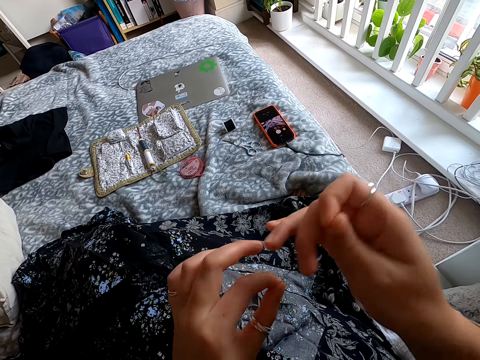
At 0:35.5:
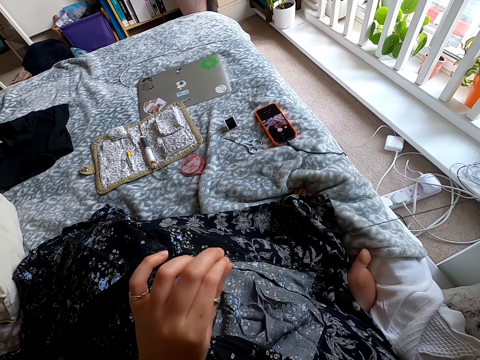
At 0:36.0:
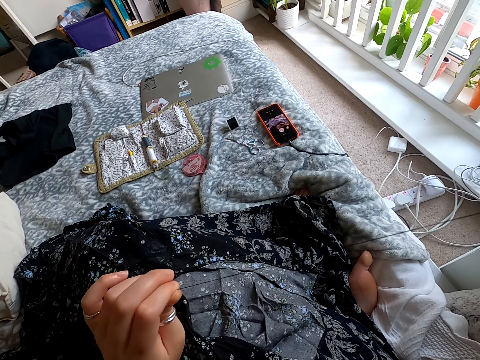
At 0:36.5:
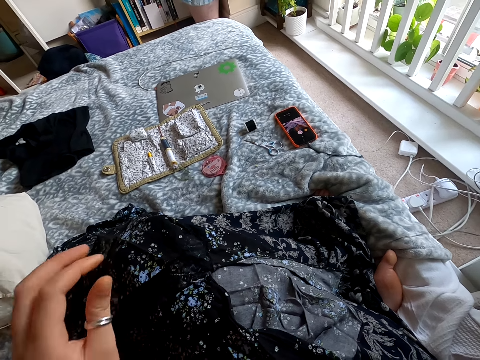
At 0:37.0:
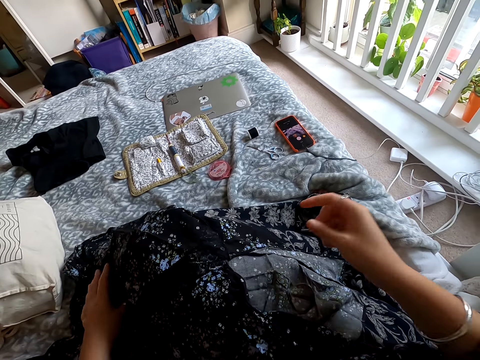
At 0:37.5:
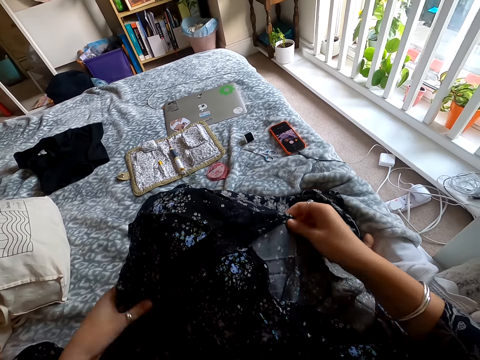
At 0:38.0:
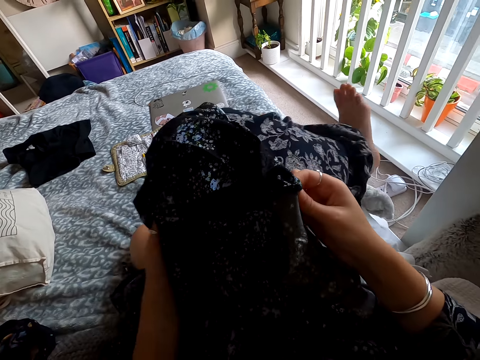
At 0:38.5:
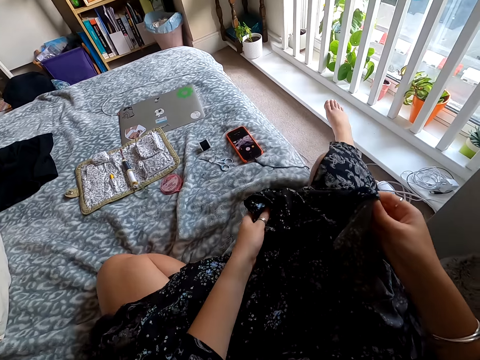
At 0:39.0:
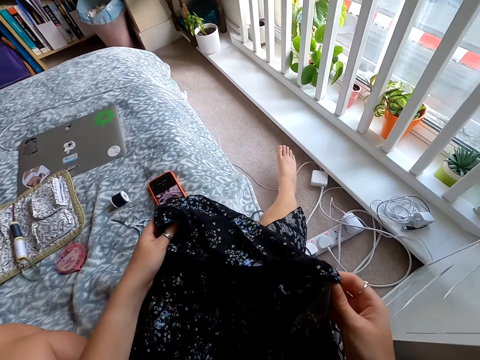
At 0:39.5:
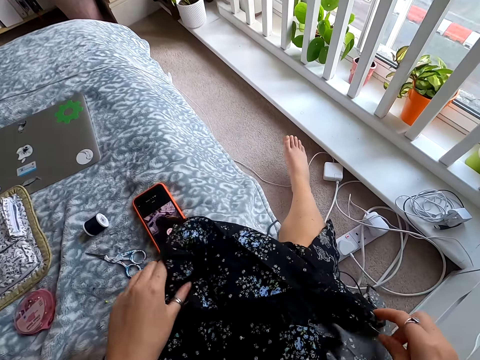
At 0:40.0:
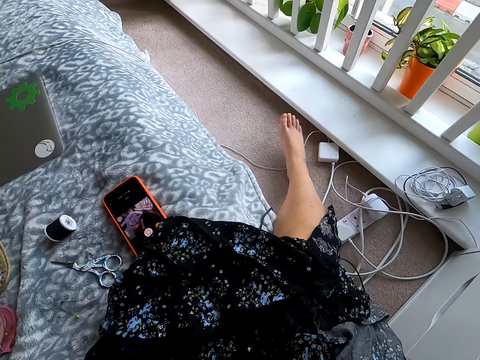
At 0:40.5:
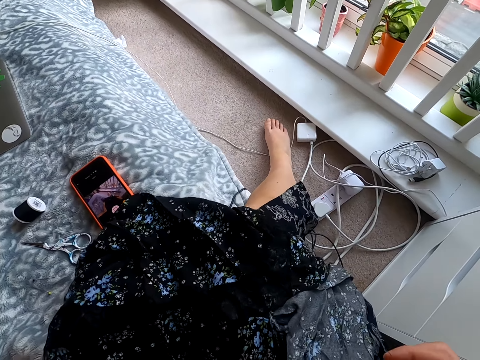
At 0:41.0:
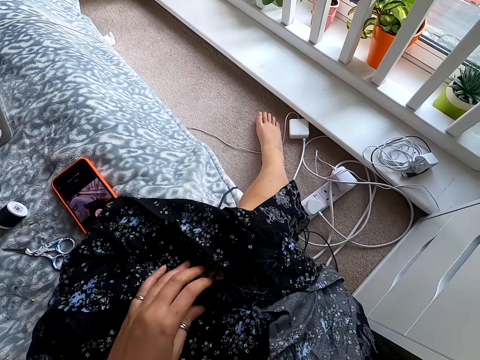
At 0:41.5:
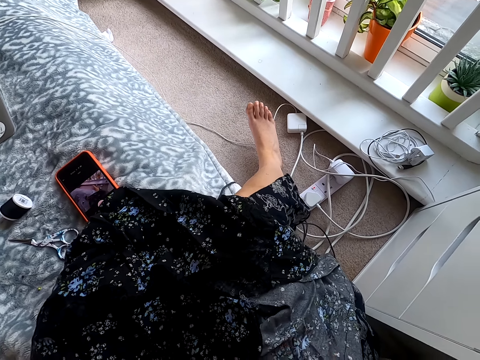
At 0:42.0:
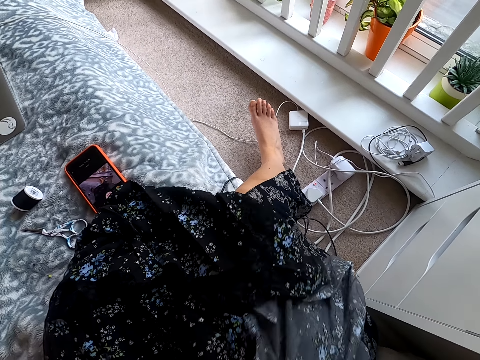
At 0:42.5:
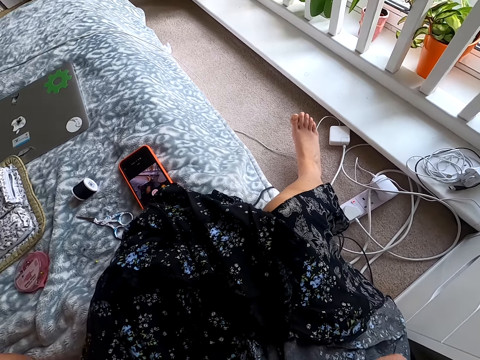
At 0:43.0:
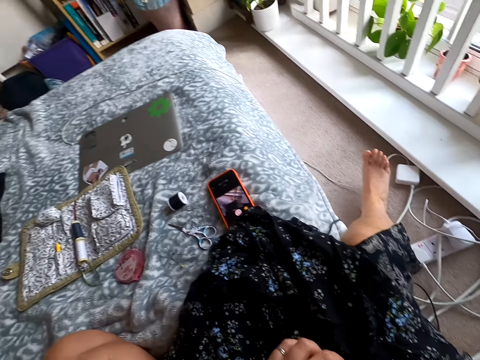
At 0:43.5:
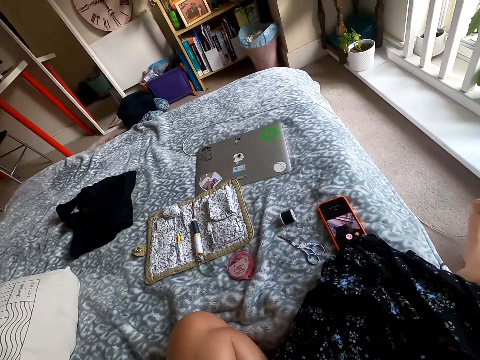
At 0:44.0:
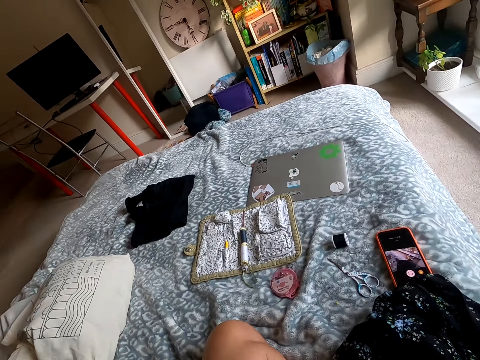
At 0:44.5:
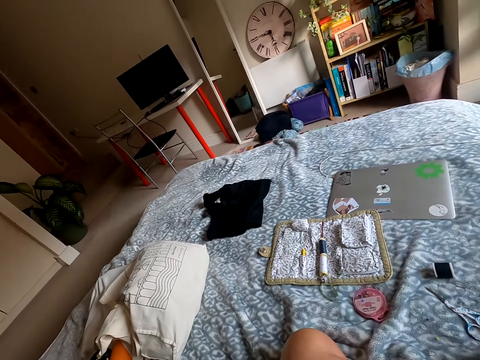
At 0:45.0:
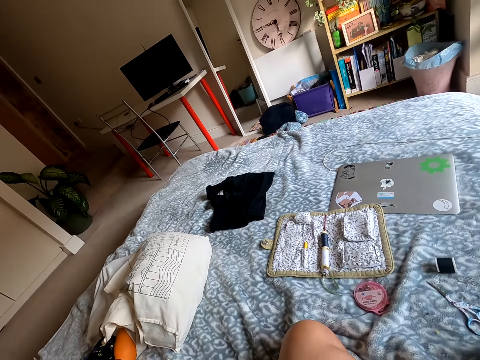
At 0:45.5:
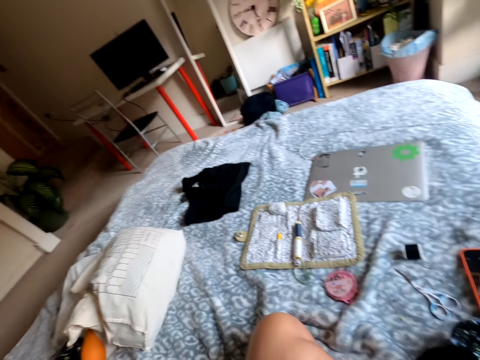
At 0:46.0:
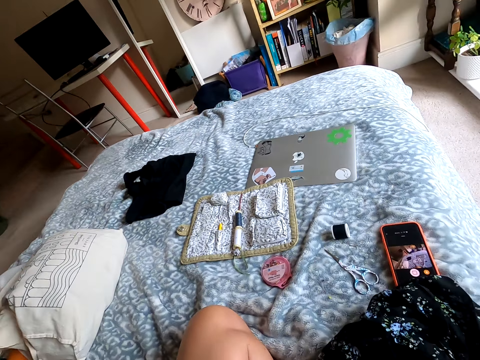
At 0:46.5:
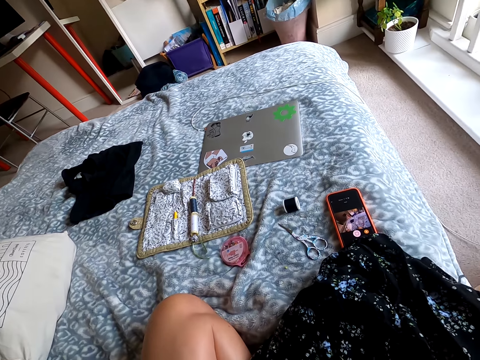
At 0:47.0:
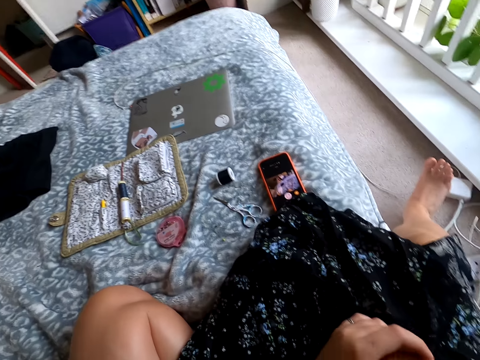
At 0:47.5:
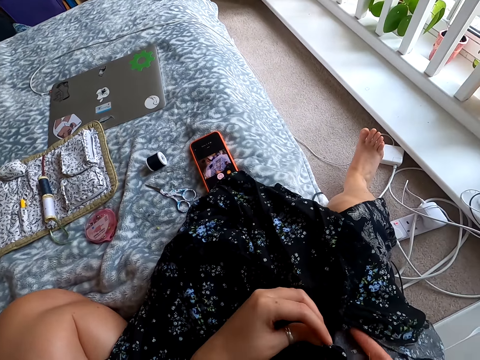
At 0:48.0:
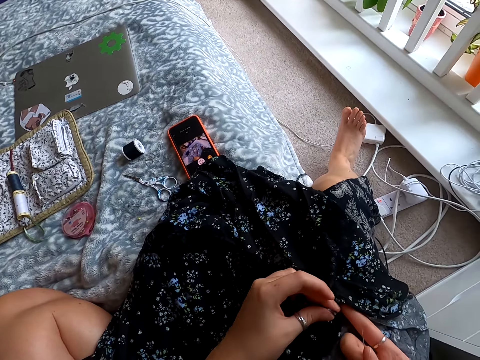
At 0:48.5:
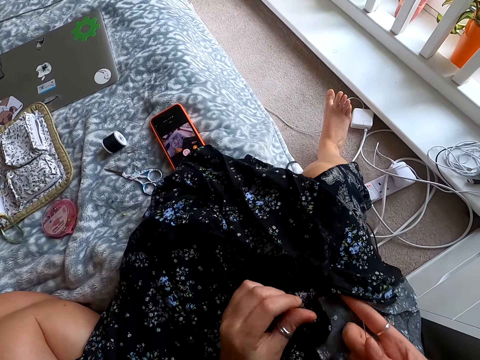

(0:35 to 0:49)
The camera wearer pulls the thread. They touch the dress. They prepare a cloth to sew. They move the leg down. They stretch the dress.

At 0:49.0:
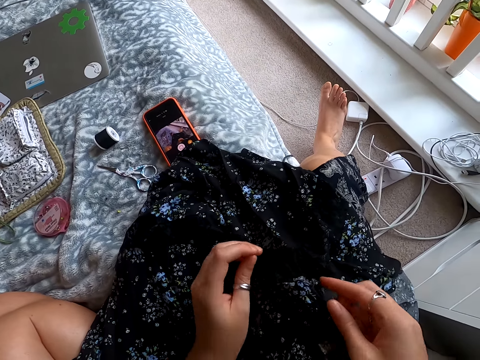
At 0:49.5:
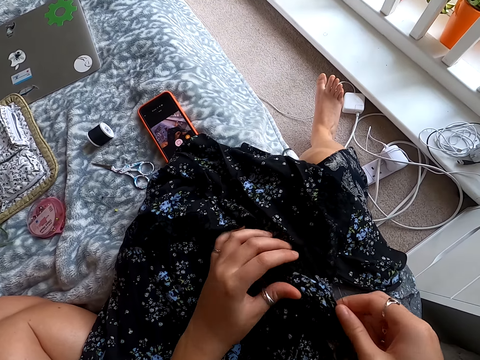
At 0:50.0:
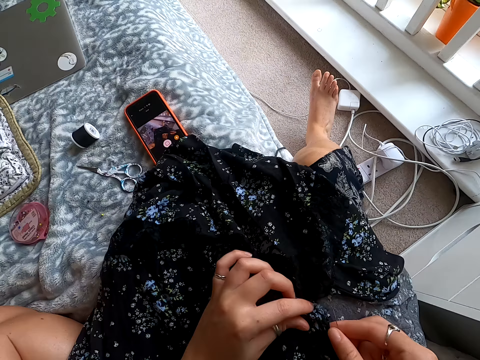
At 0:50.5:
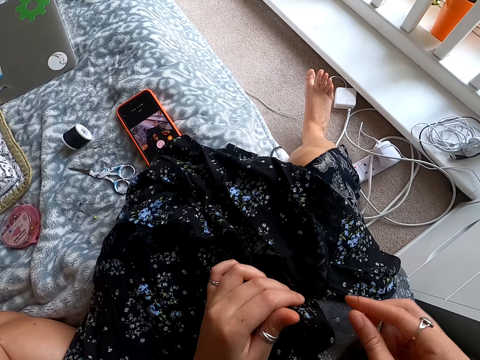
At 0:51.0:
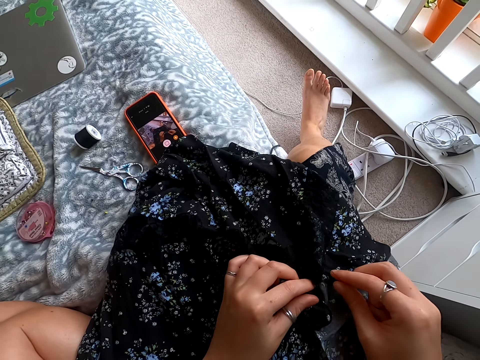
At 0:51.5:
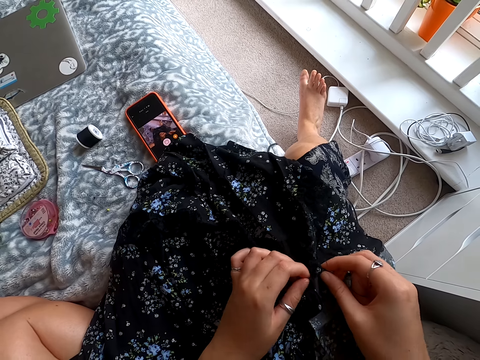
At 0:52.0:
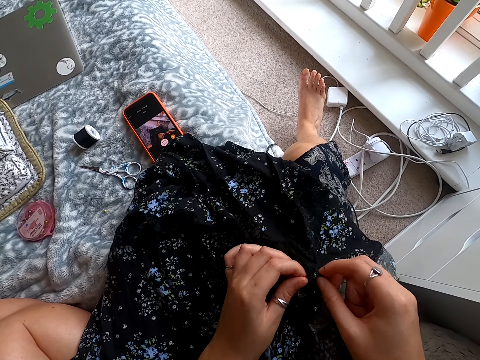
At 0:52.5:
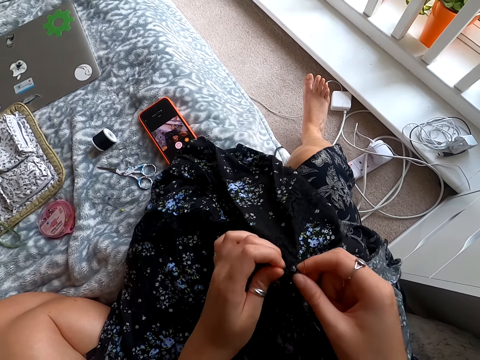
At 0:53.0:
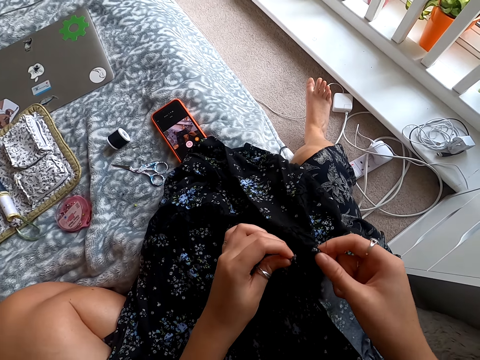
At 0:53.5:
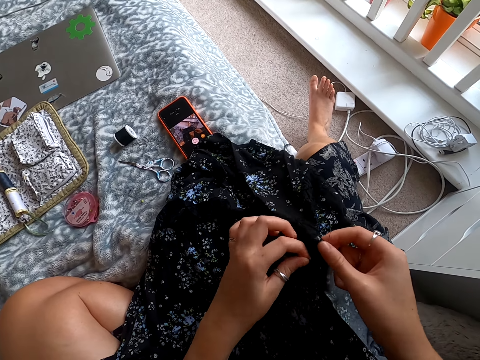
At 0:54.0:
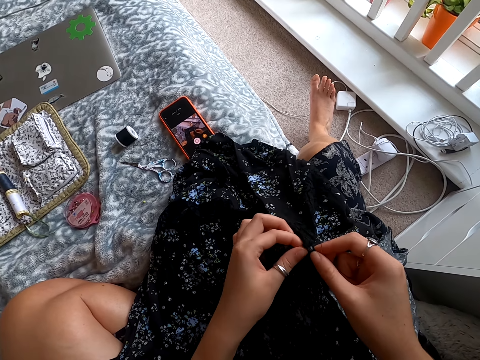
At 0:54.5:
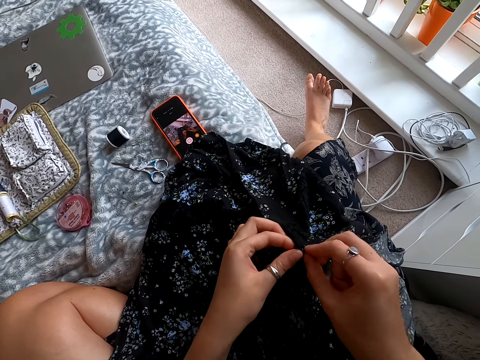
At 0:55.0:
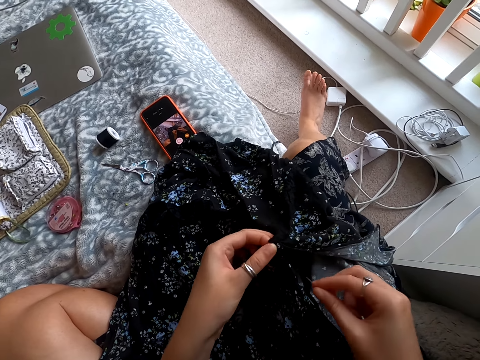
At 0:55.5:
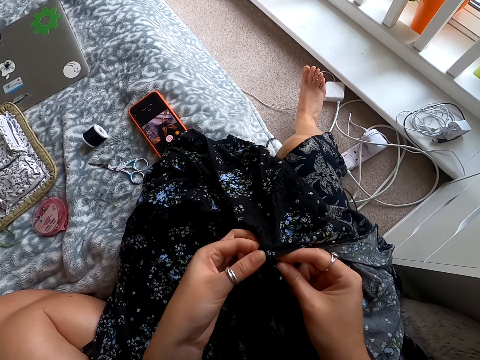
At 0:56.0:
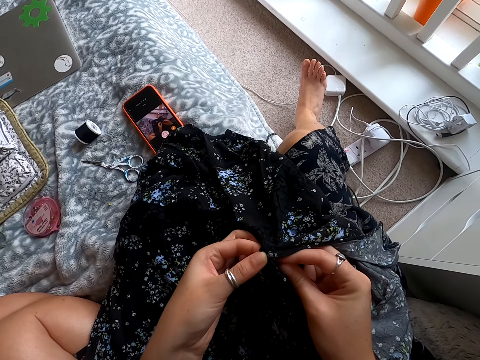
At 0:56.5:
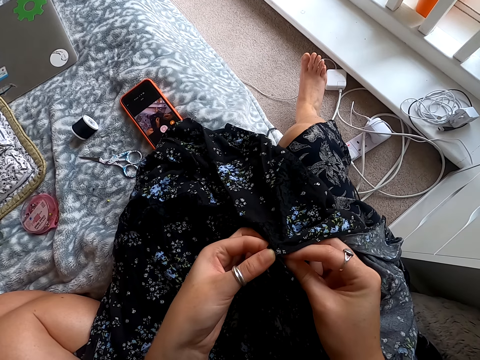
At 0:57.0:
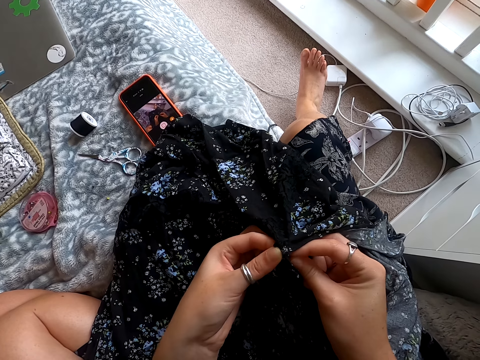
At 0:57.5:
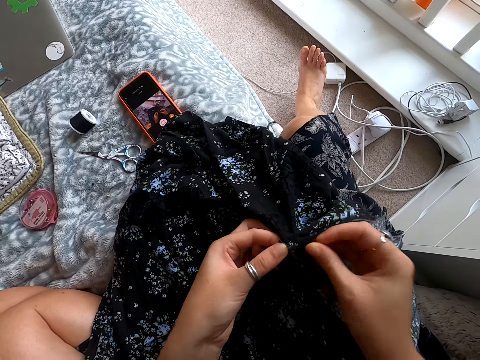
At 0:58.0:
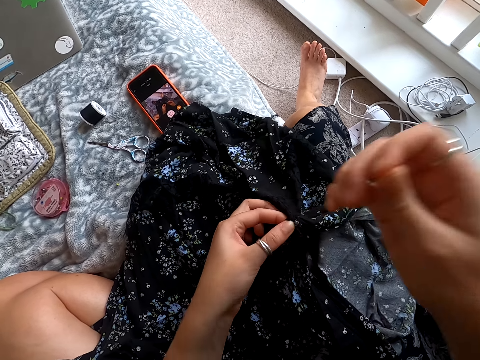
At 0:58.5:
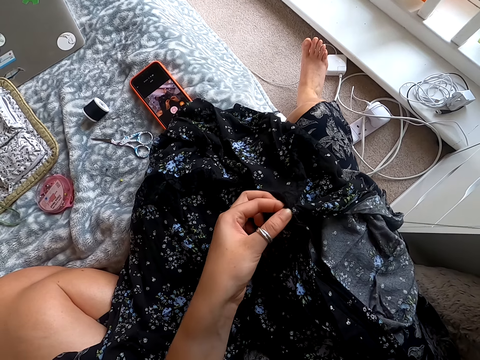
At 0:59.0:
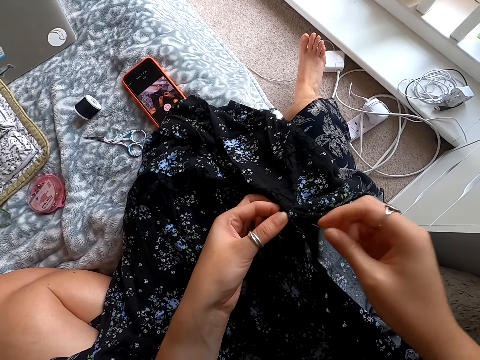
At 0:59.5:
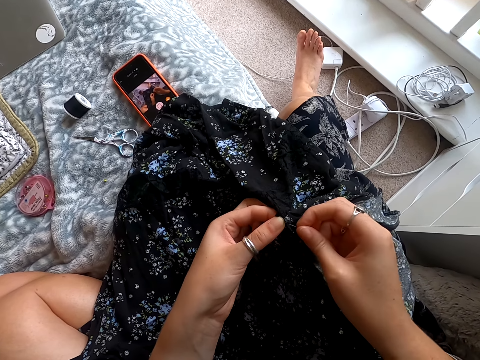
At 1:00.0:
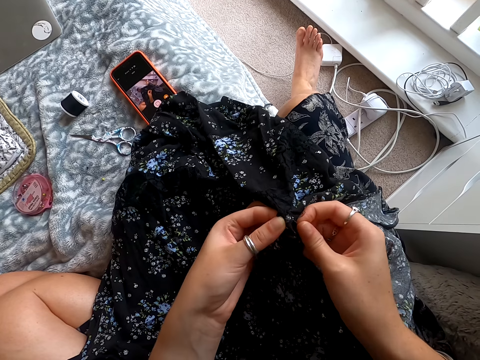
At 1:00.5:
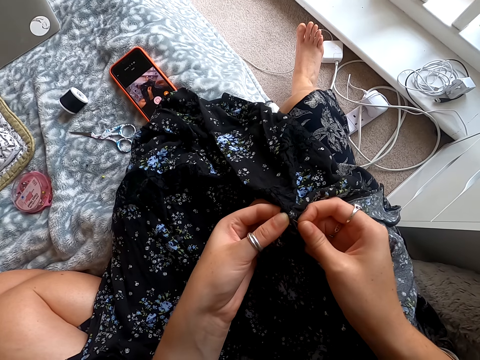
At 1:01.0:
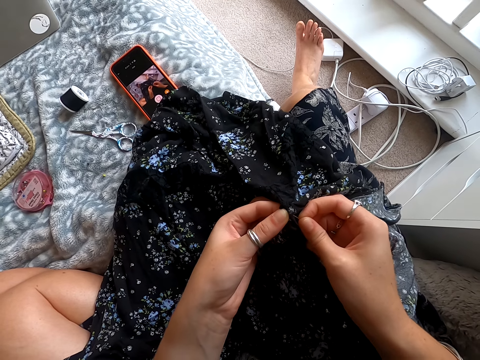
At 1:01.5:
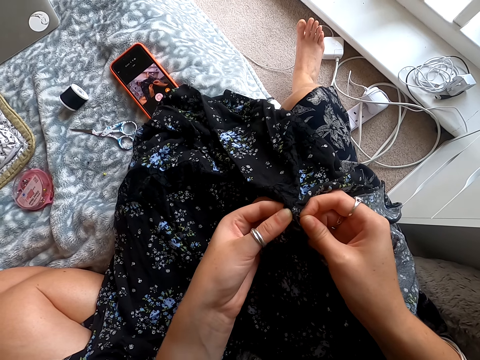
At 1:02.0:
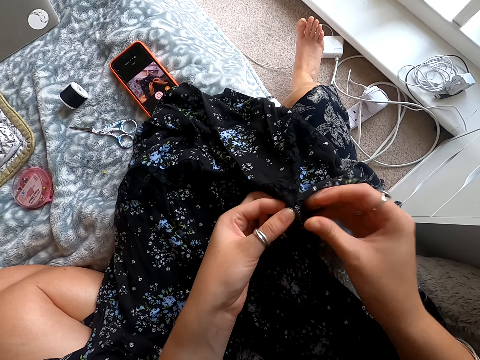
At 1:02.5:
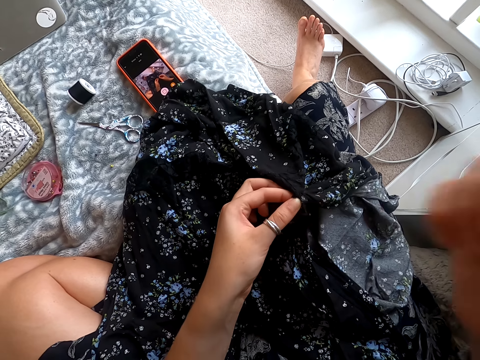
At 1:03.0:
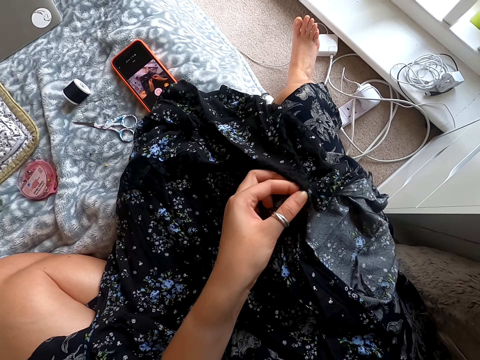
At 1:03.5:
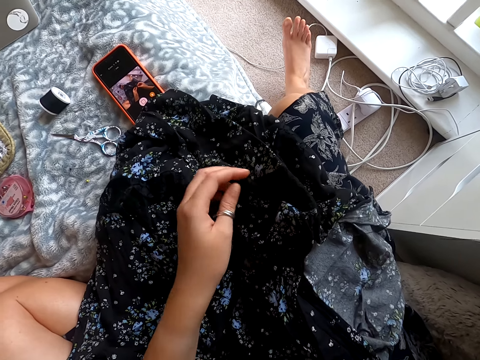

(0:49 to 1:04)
The camera wearer moves the dress sides close. They sew the dress.
